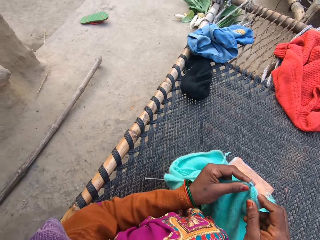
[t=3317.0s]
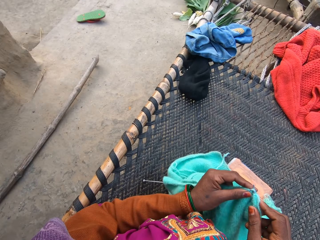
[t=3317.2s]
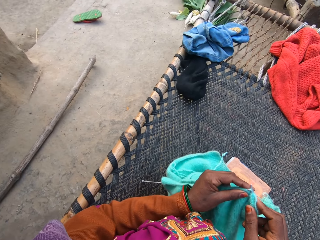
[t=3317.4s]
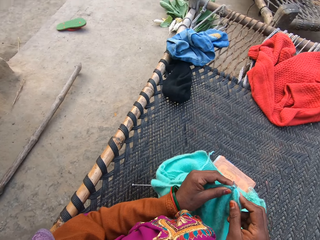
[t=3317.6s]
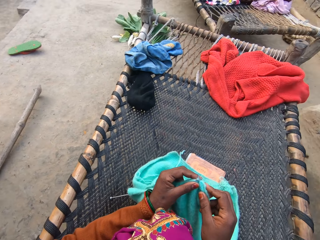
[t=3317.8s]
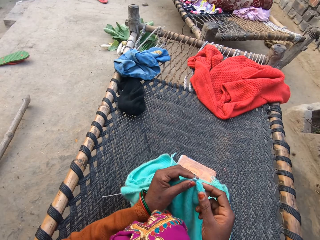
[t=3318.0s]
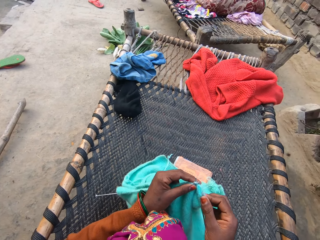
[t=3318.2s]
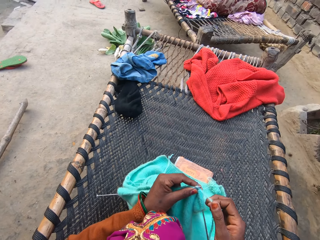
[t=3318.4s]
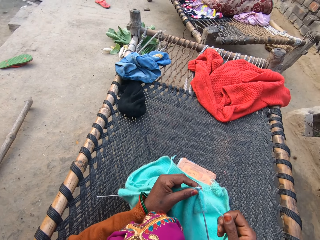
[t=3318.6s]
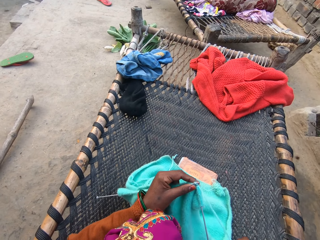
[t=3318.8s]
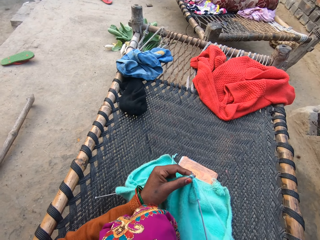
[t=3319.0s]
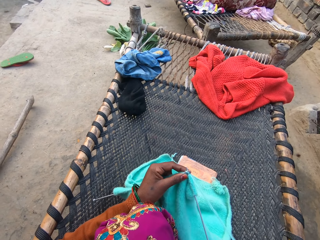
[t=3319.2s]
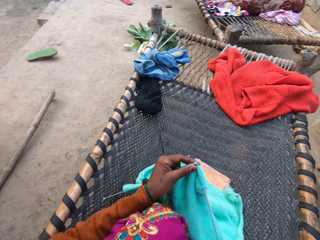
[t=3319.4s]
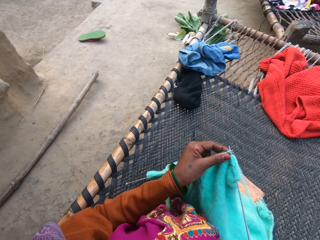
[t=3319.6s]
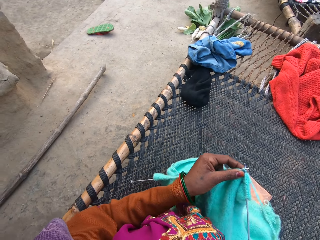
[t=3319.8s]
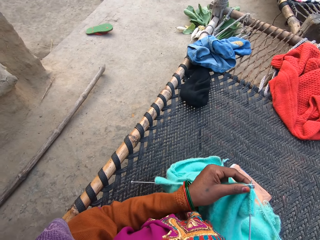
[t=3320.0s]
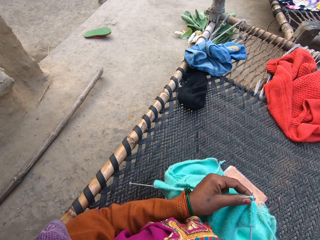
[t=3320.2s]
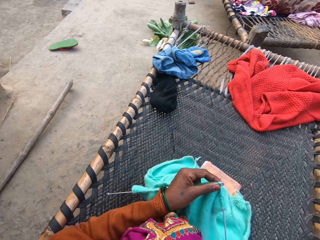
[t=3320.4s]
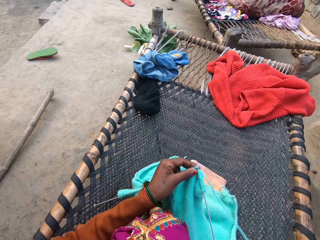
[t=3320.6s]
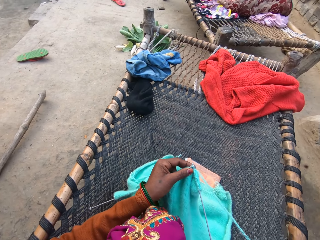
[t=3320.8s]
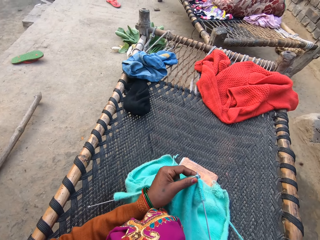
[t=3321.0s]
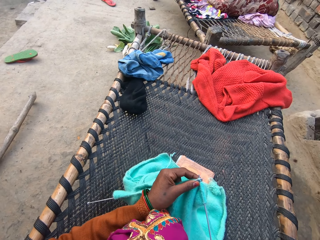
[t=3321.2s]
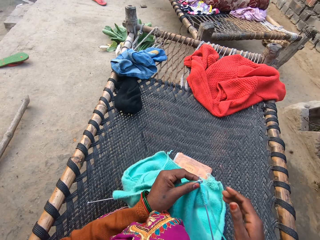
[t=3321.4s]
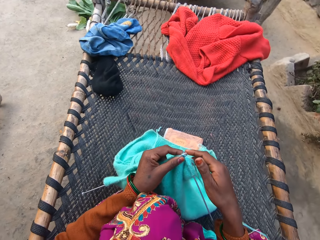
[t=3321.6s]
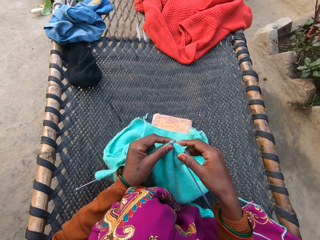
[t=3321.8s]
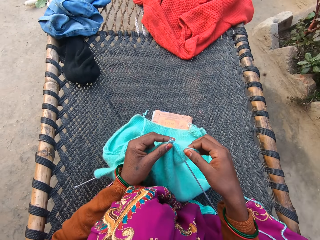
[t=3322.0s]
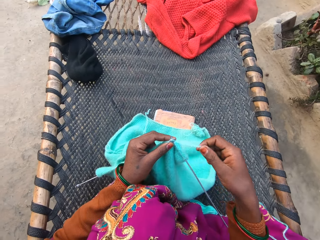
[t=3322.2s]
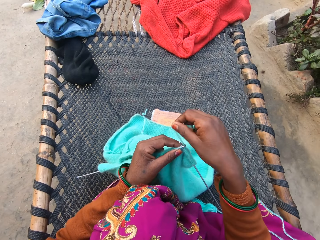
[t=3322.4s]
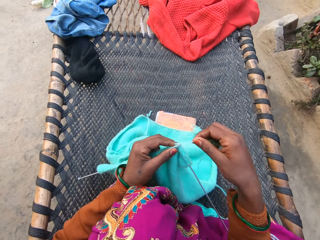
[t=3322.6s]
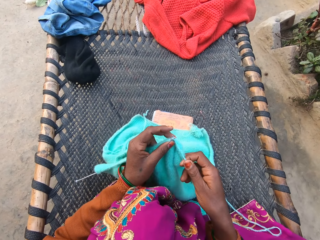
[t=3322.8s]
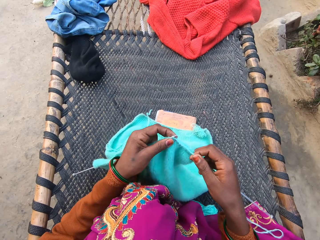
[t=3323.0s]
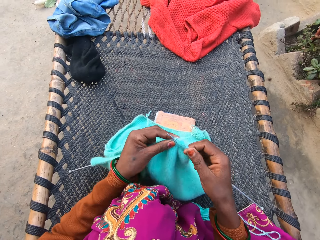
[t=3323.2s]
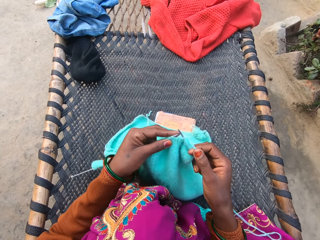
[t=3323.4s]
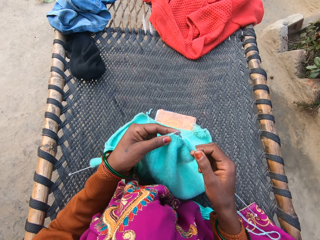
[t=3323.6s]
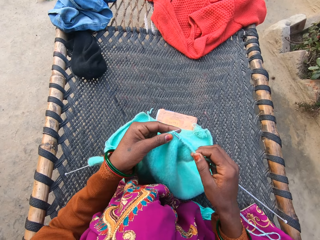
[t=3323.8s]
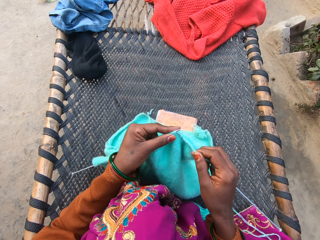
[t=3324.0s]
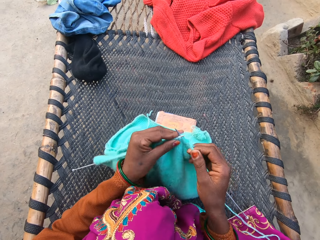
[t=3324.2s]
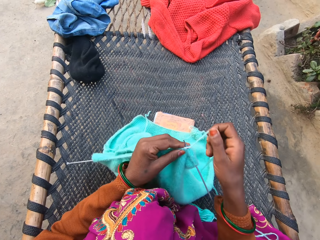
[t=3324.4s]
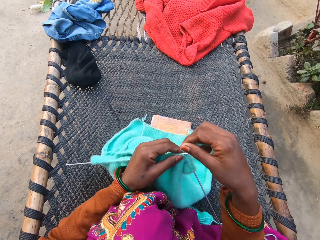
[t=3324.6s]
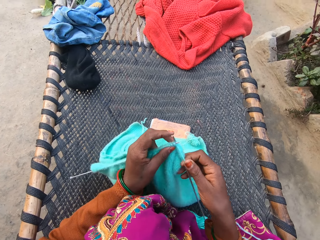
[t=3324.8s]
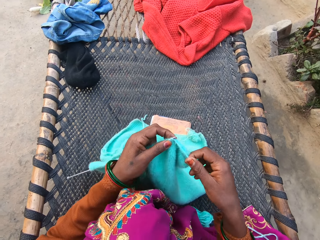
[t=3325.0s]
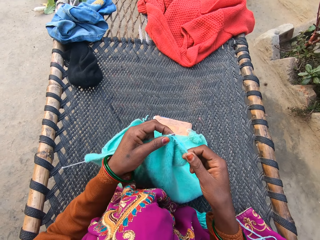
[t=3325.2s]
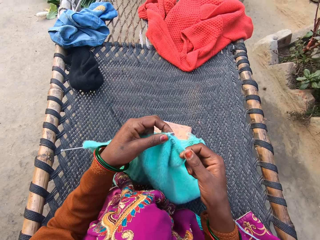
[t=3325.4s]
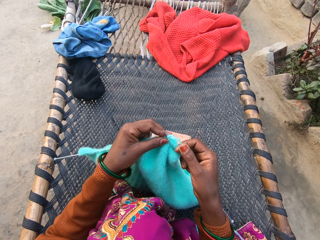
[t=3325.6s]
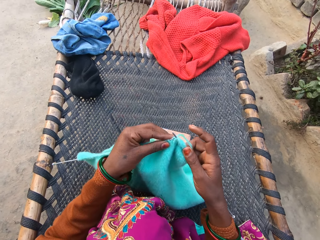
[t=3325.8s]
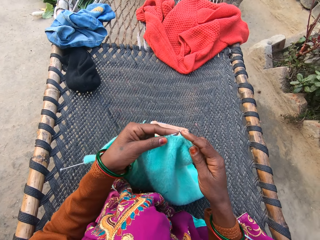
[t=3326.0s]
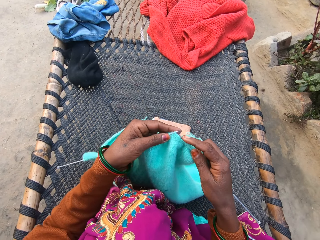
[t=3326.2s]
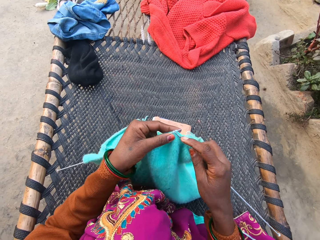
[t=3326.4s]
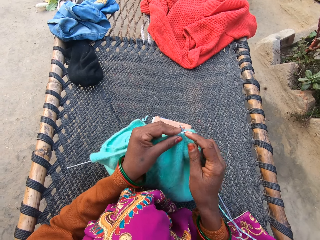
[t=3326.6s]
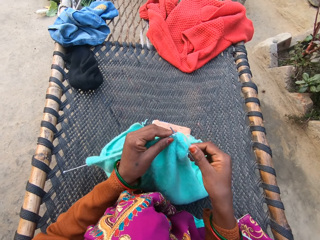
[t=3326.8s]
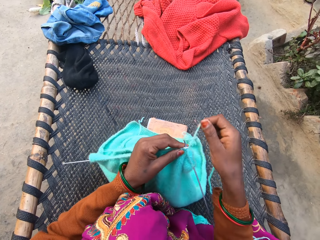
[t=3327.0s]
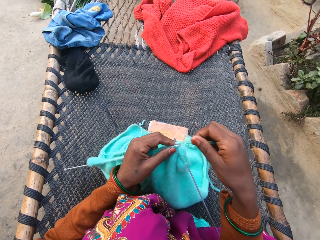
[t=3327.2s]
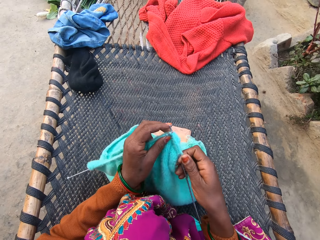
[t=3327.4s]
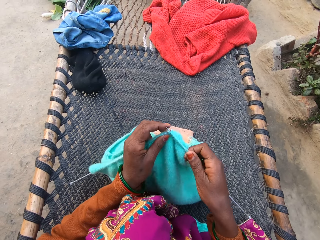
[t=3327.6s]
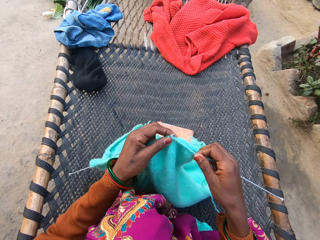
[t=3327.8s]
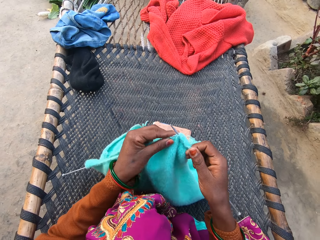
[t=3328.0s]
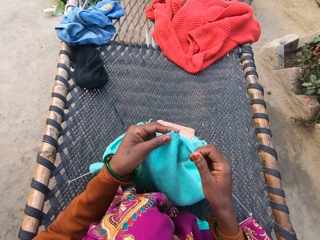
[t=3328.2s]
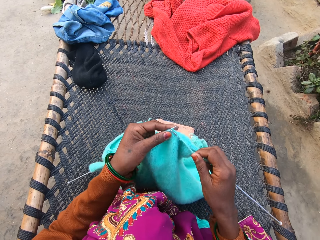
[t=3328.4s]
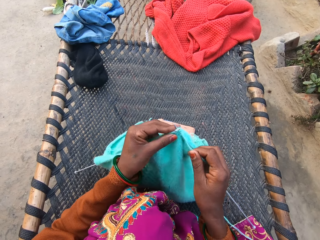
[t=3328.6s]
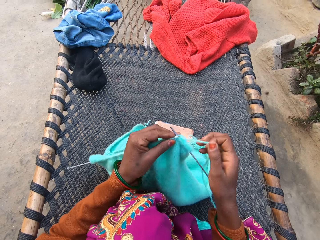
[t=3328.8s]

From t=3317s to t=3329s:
The camera wearer pulls yarn. They knit.

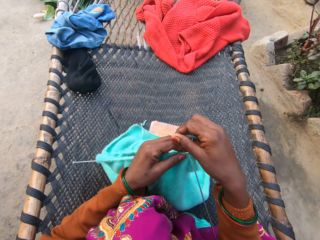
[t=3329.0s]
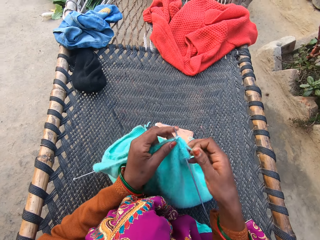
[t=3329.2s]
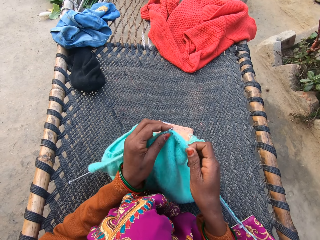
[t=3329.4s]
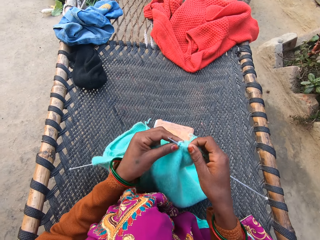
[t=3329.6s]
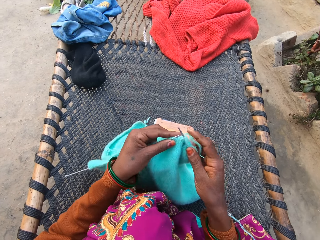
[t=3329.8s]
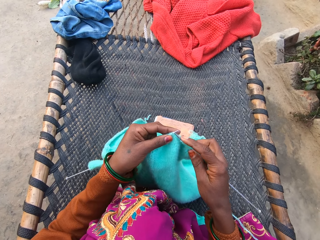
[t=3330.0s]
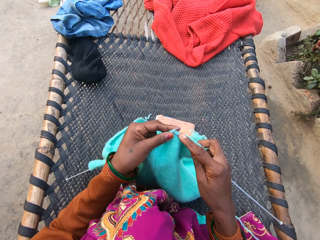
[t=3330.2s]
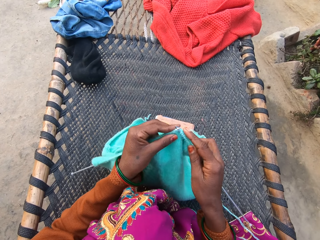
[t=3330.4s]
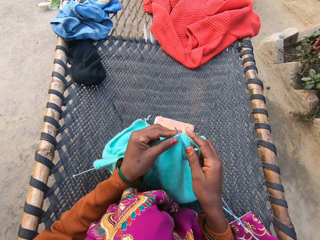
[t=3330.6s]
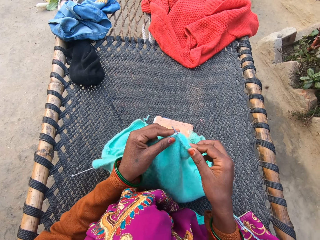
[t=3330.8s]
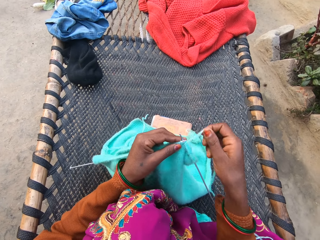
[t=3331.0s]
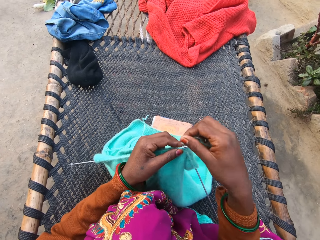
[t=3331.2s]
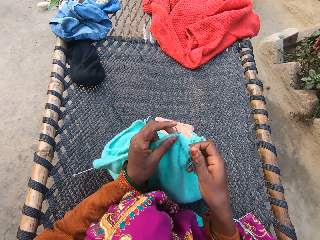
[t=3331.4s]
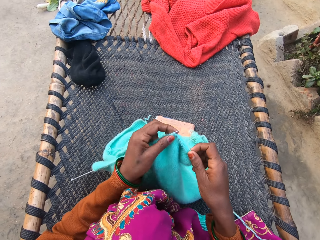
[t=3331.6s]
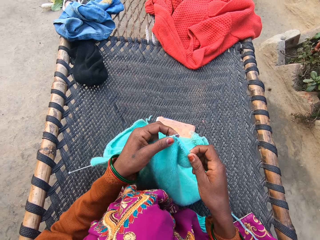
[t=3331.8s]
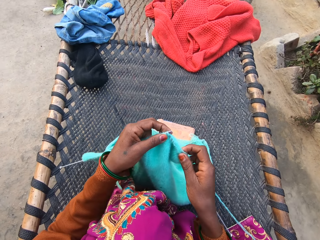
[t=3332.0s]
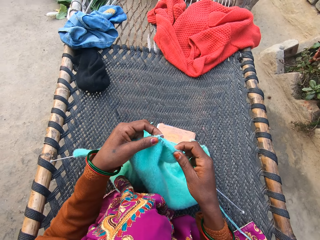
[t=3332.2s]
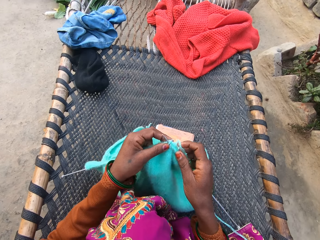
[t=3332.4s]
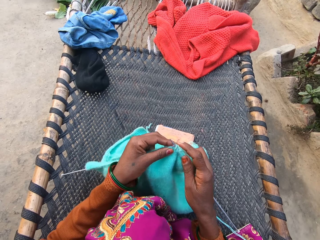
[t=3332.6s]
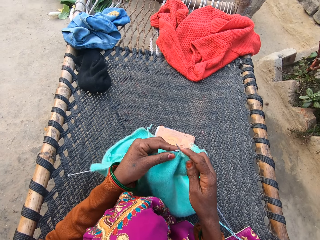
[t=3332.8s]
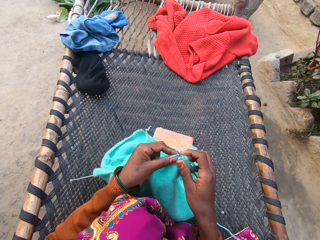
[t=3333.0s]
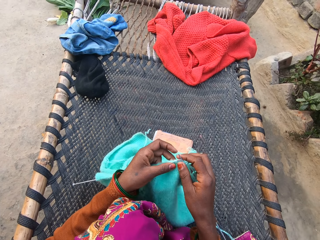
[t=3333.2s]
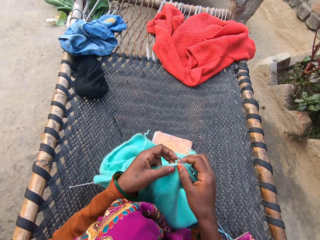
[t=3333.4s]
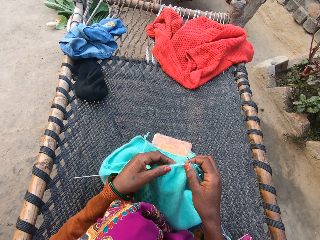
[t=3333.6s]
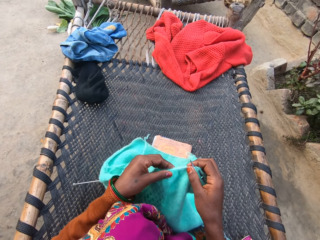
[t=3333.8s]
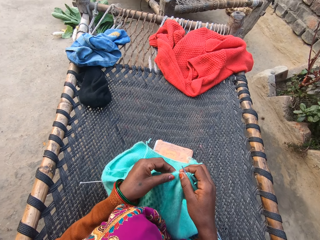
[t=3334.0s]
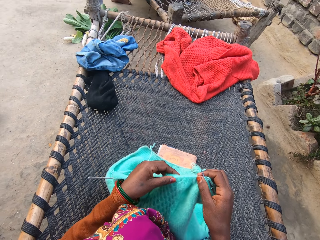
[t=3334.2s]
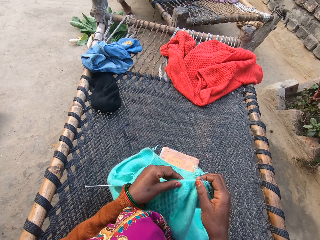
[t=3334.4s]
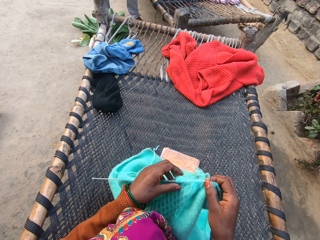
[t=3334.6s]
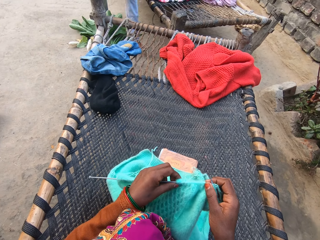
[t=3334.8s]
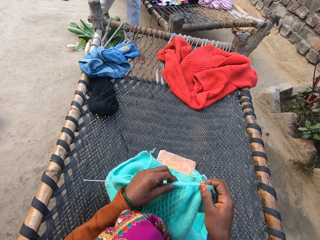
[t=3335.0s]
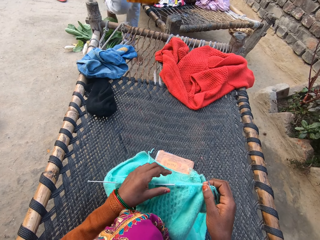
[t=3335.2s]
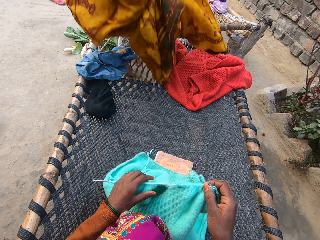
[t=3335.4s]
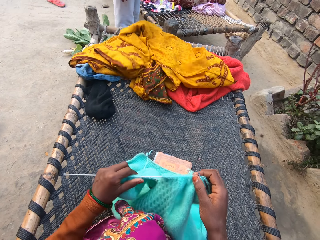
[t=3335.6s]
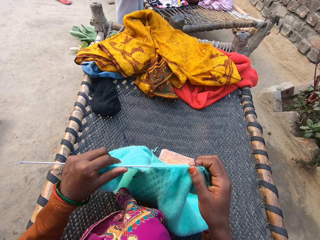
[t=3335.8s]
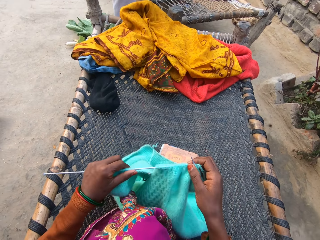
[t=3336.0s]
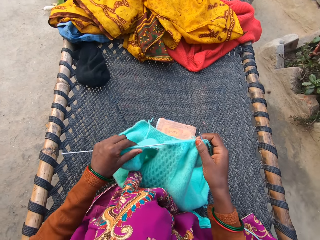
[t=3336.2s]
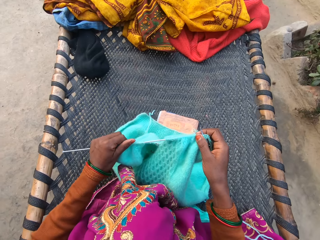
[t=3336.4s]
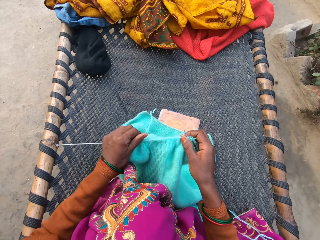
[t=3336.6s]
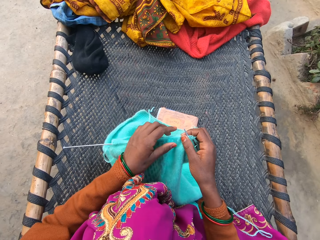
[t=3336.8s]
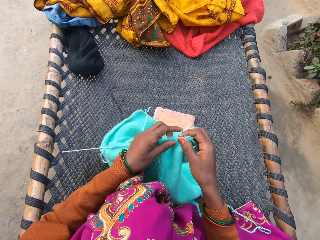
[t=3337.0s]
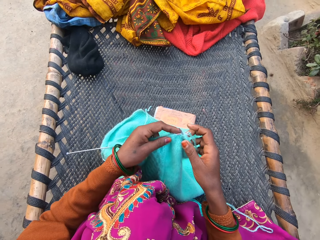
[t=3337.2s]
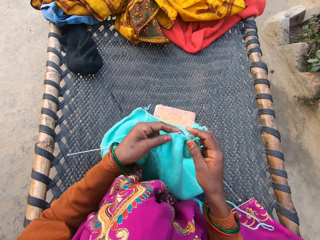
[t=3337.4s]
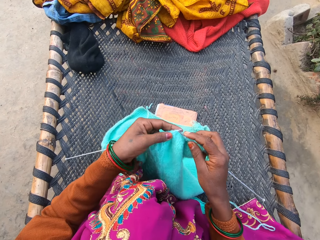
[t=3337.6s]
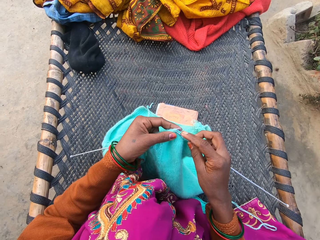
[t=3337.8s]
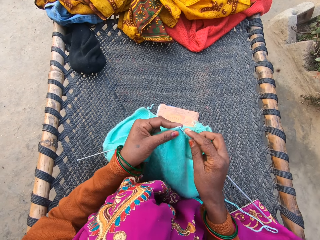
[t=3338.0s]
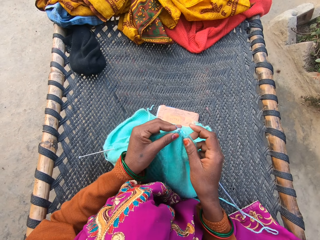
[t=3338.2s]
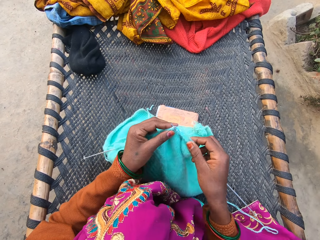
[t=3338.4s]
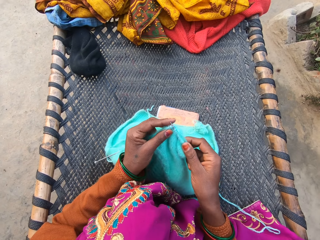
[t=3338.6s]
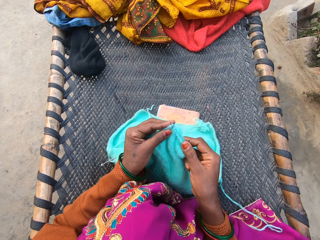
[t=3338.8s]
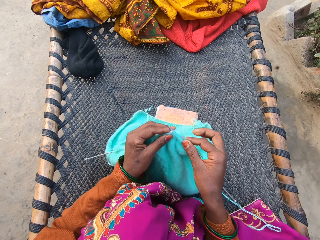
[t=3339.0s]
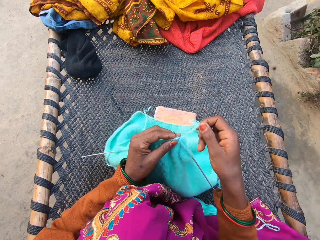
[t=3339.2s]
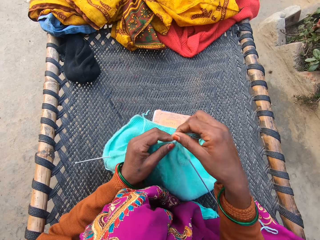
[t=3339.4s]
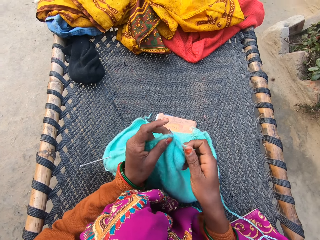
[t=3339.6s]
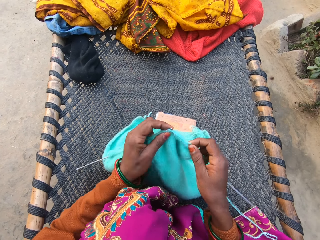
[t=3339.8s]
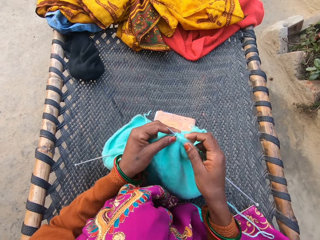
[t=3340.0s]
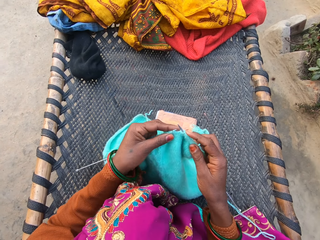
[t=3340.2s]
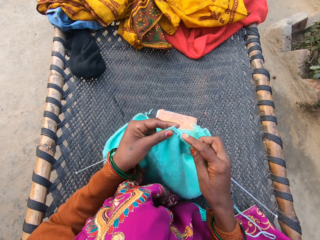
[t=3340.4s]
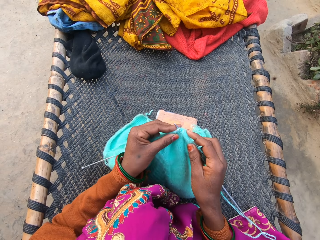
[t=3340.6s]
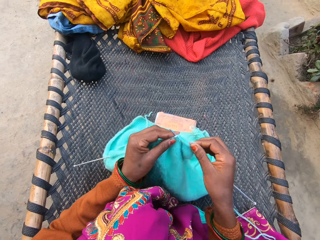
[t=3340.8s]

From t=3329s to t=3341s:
A man drops a bedsheet on the rattan mat with his right hand. The camera wearer pushes the crochet. They knit.
